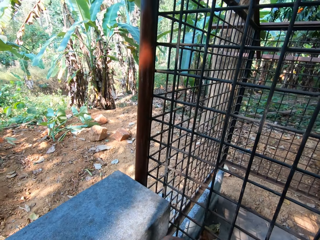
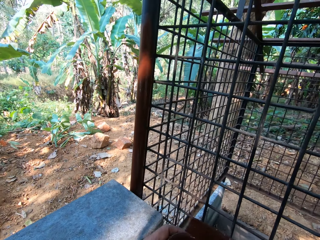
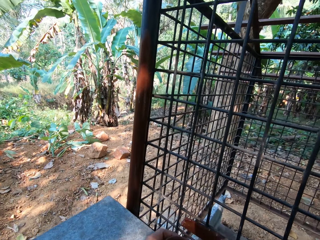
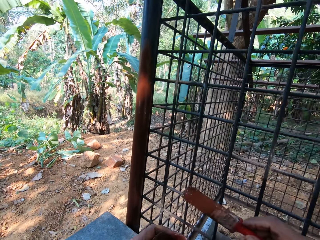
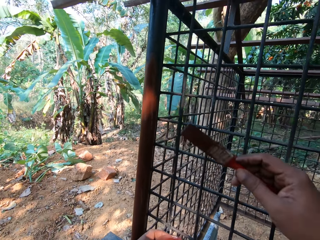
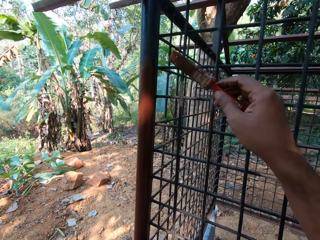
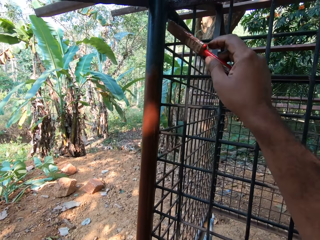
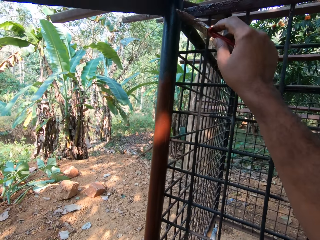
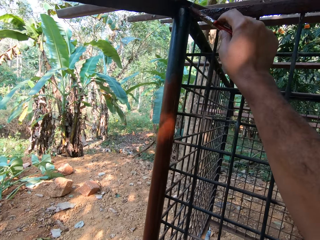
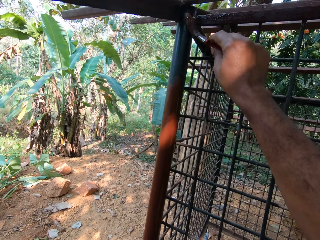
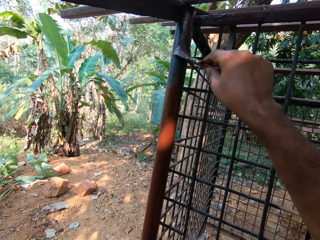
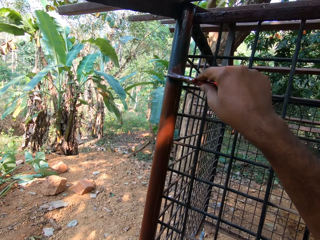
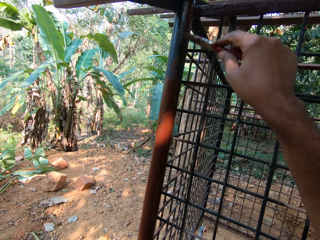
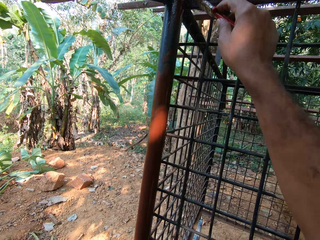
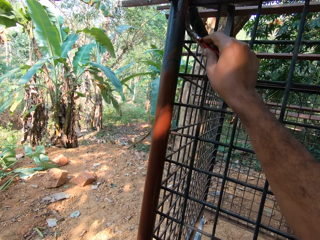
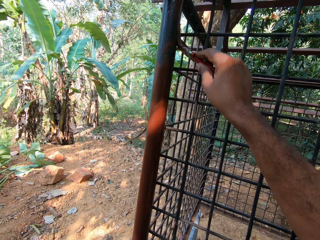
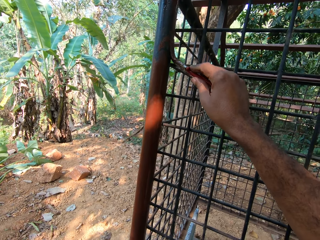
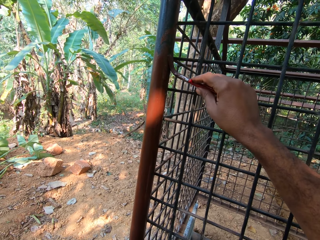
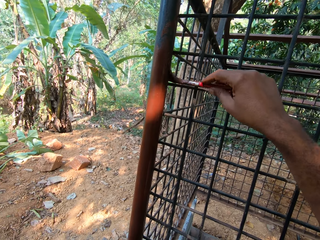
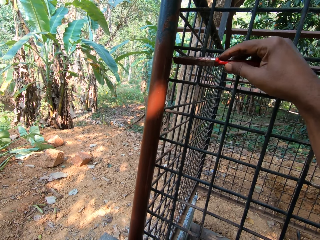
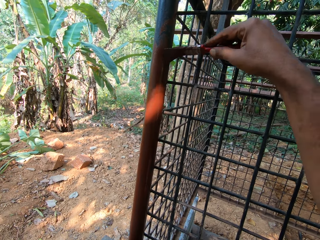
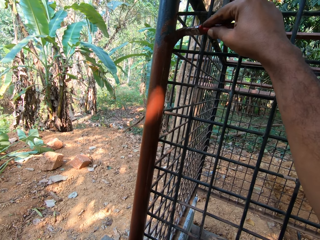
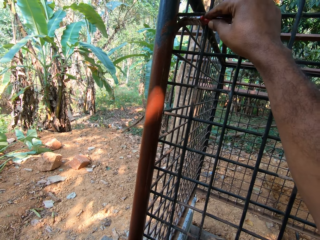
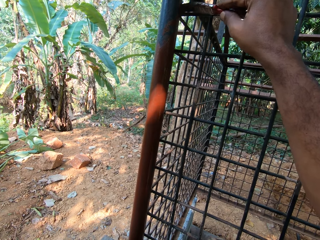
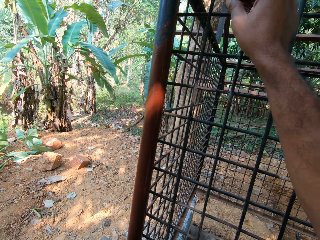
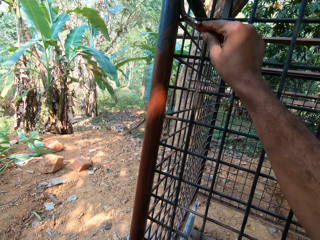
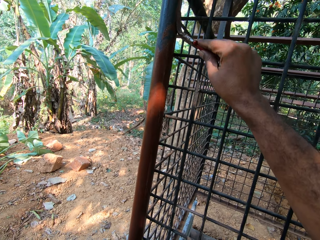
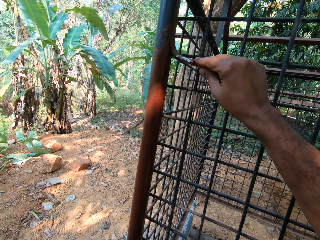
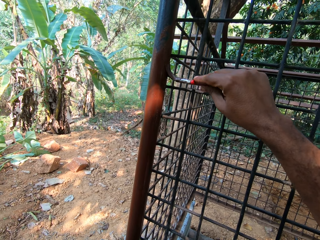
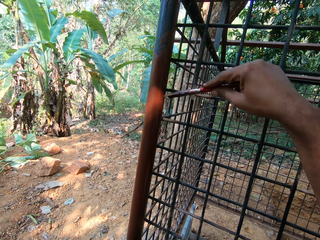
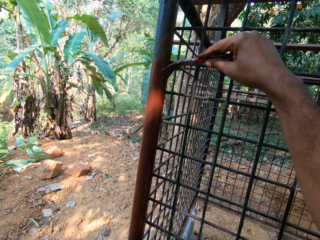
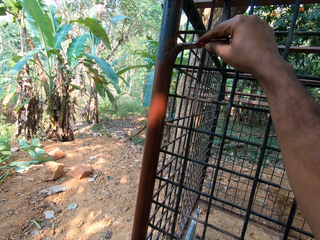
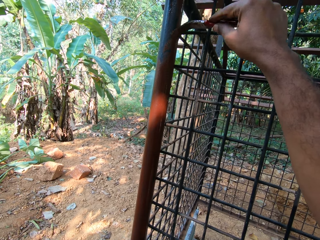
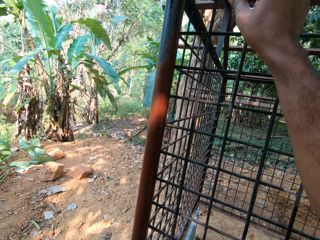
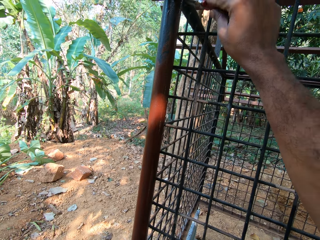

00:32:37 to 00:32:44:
The camera wearer paints the cage with the paint on the paintbrush in his right hand.

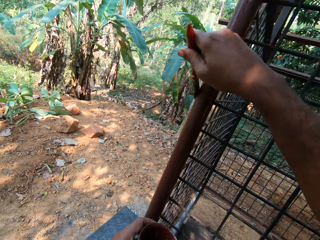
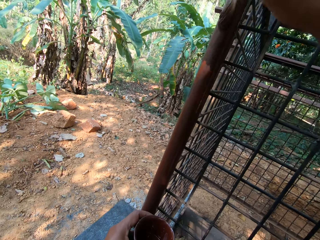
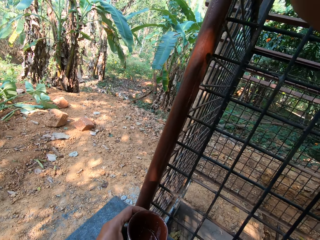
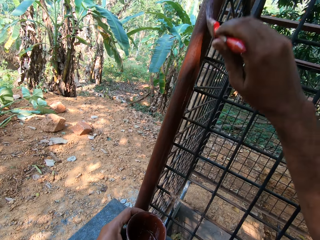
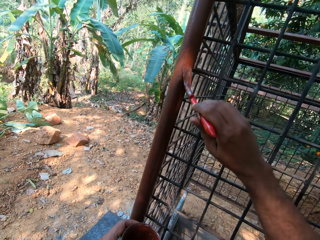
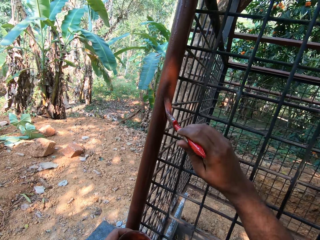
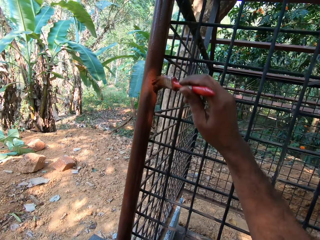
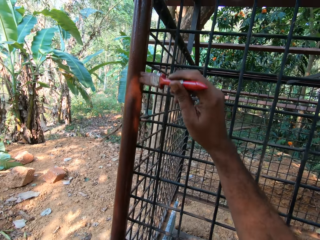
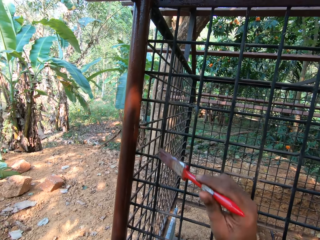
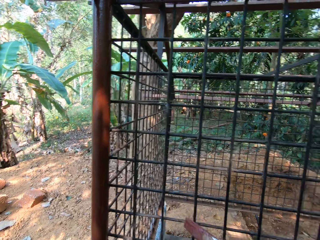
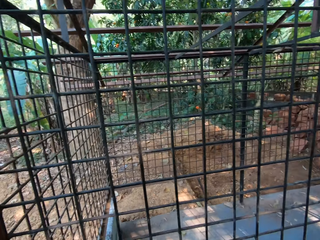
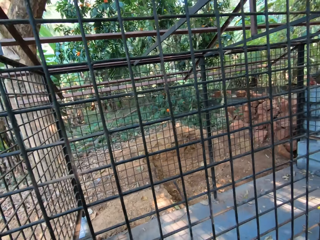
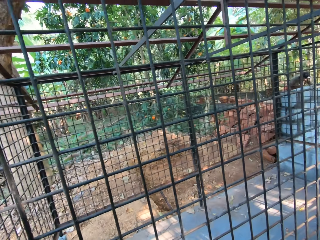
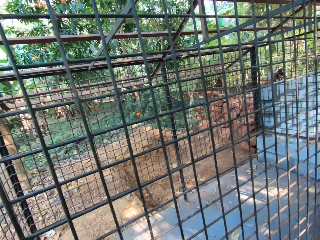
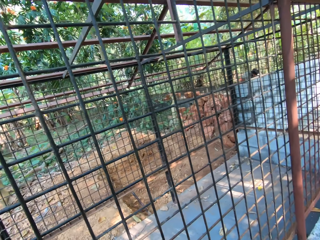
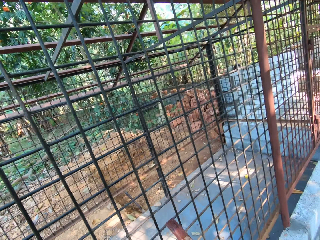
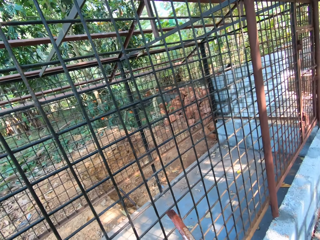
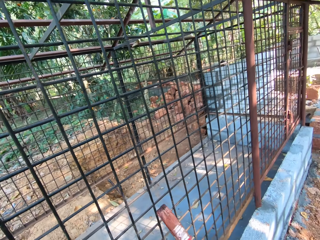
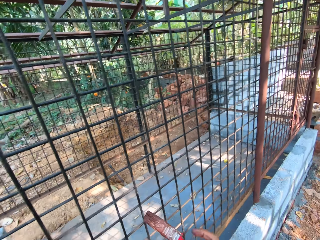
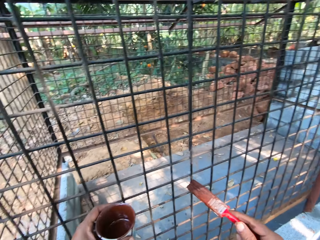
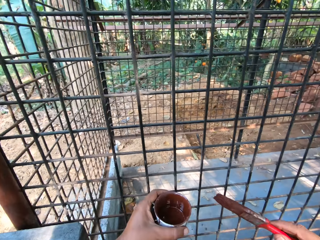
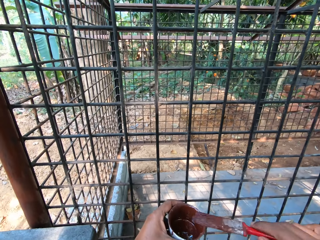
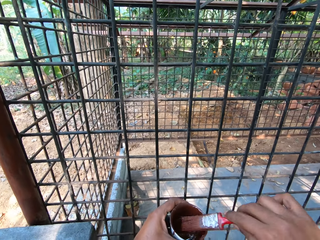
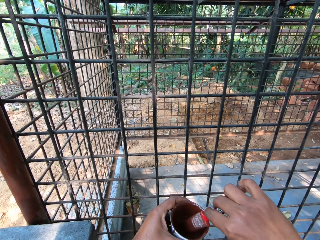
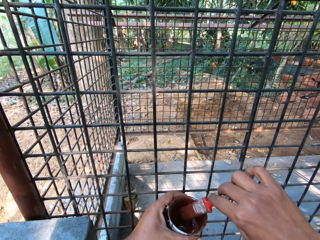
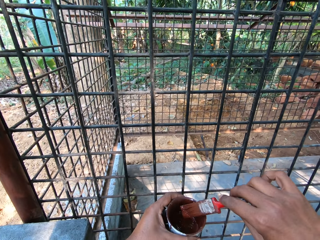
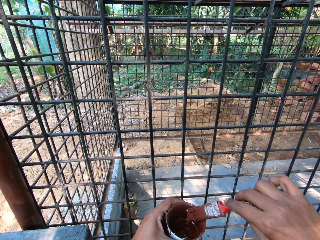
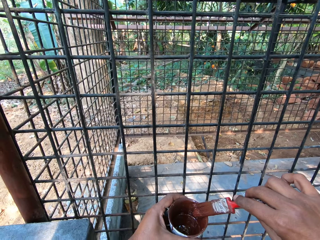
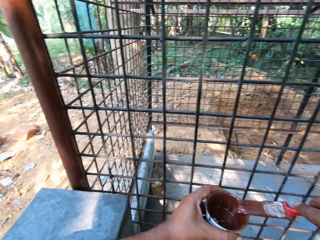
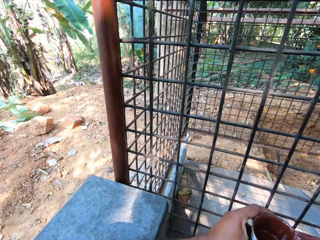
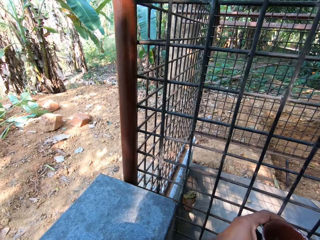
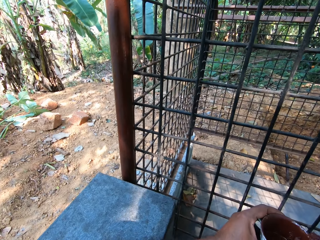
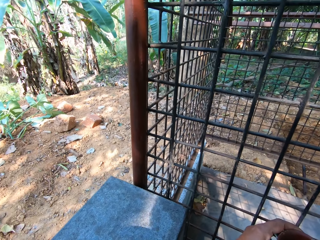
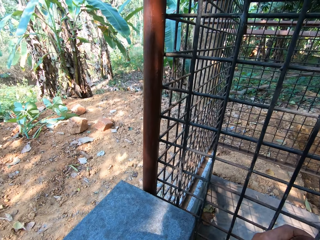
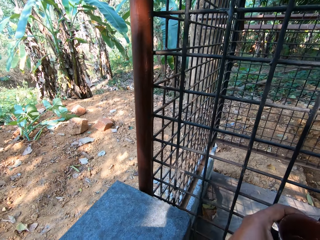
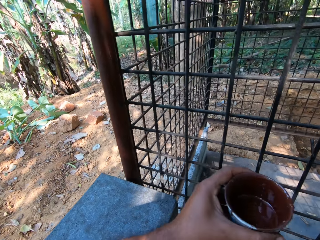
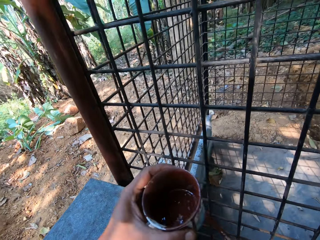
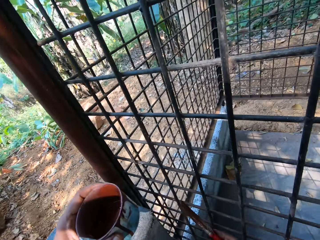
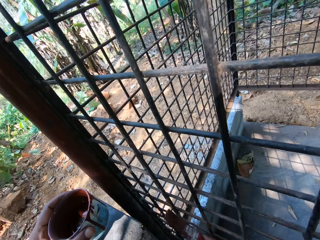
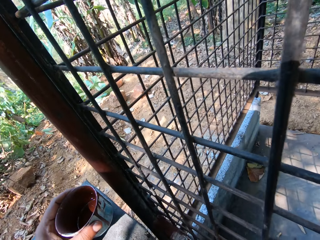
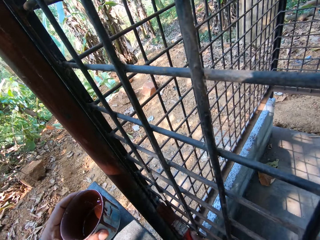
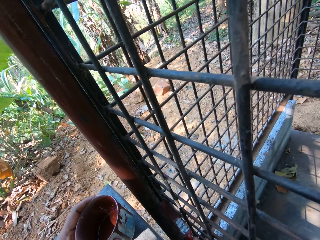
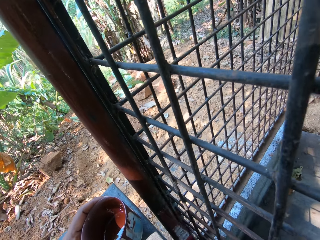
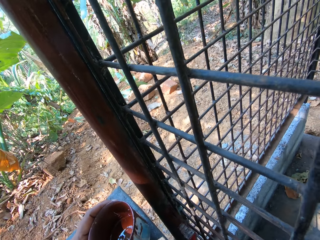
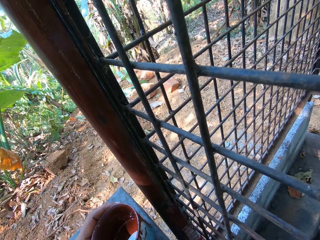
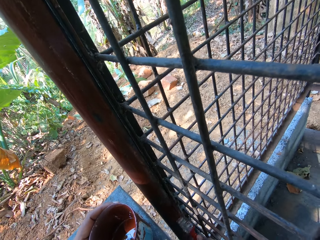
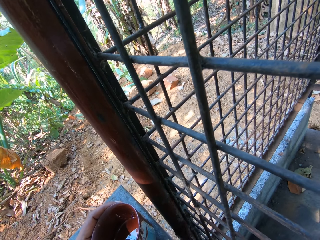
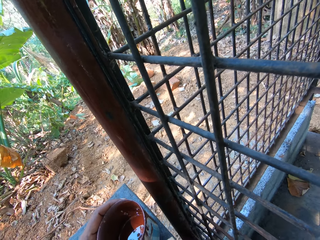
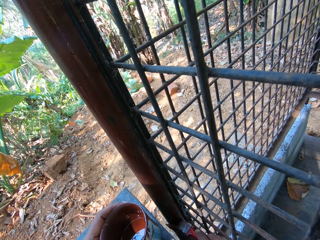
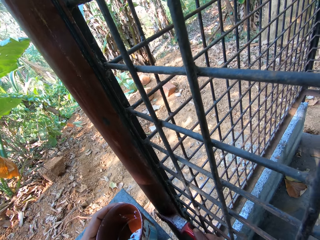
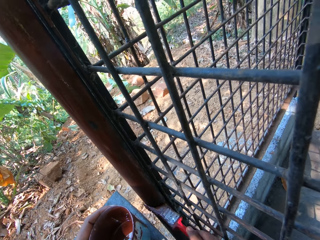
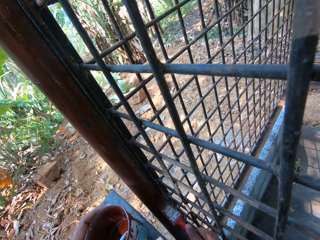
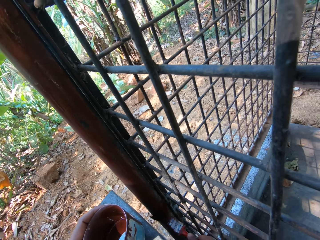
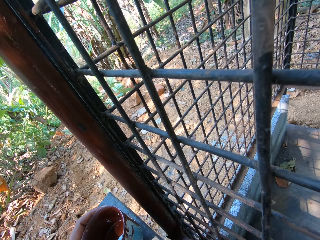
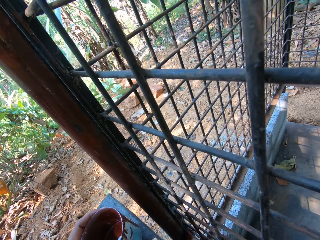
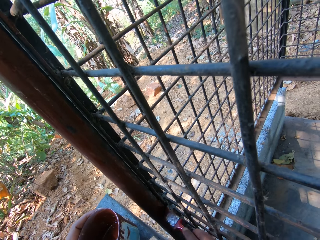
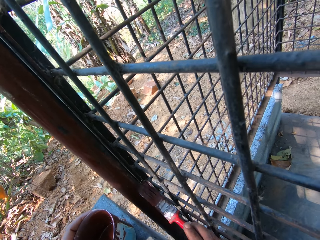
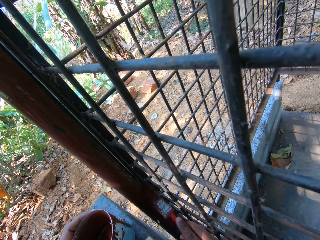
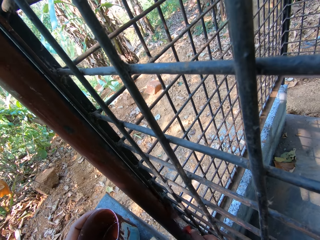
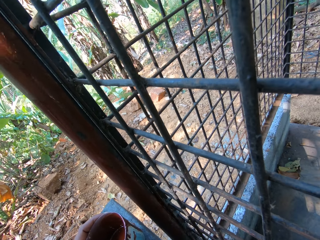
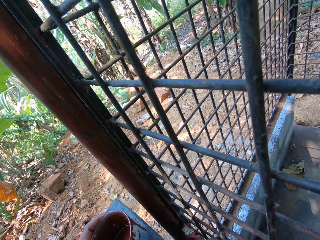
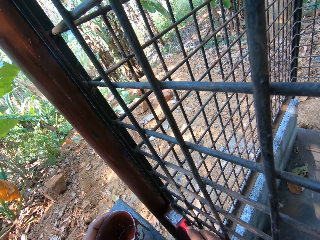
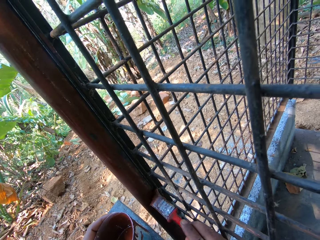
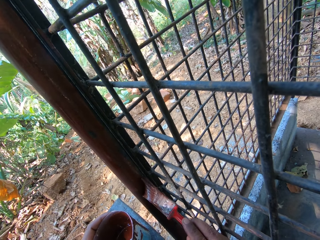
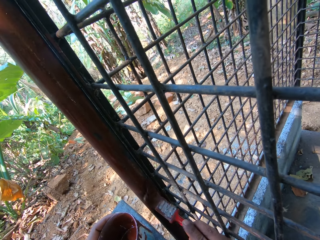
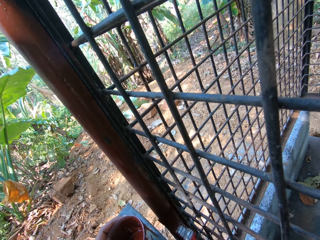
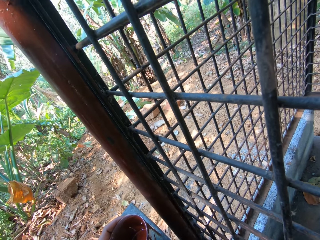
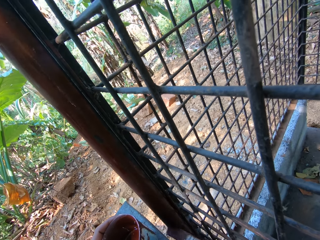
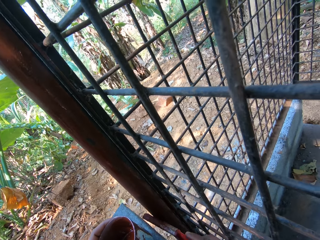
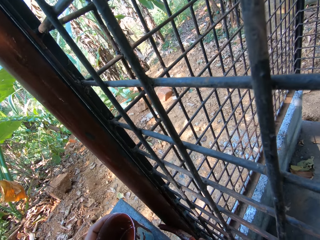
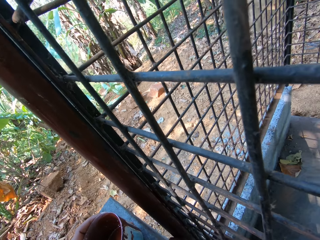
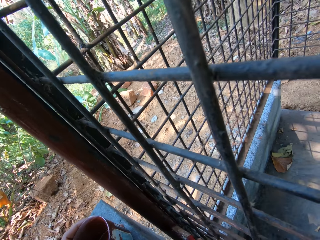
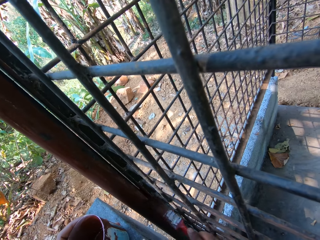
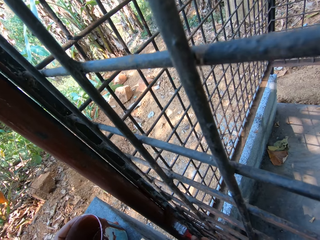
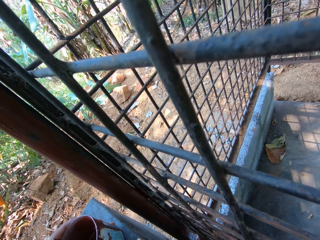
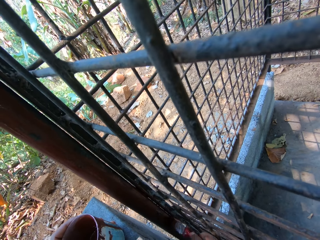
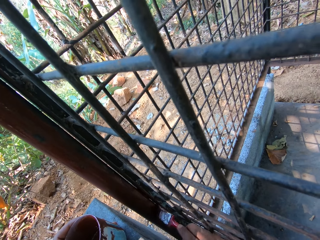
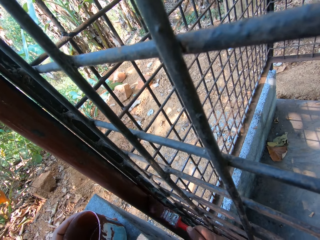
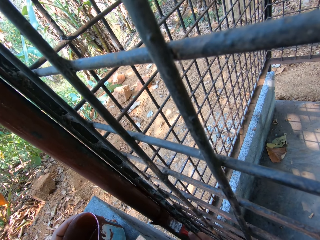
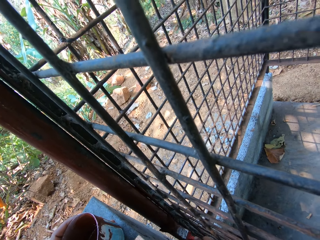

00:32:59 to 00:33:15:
The camera wearer looks around the wire mesh fence. He dips the paintbrush in his right hand in the cup of paint in his left hand. He scrapes the paintbrush in his right hand on the edge of the paint cup in his left hand. He paints the cage with the paint on the paintbrush in his right hand.
